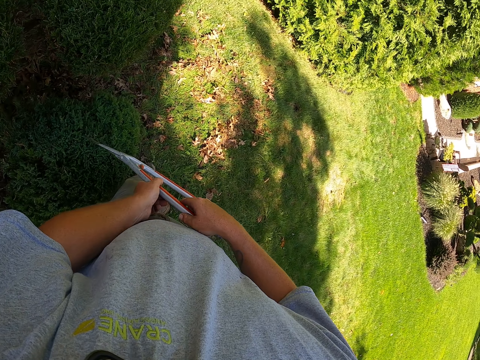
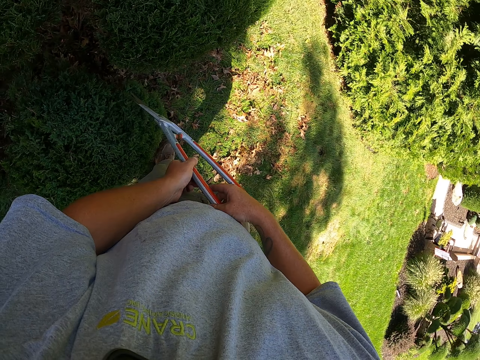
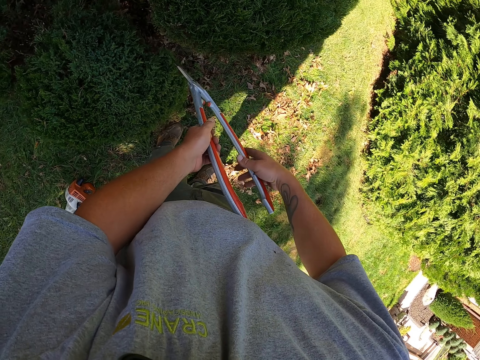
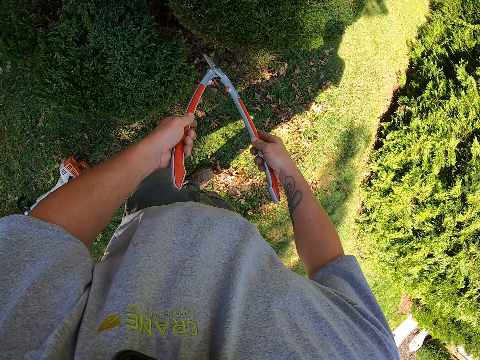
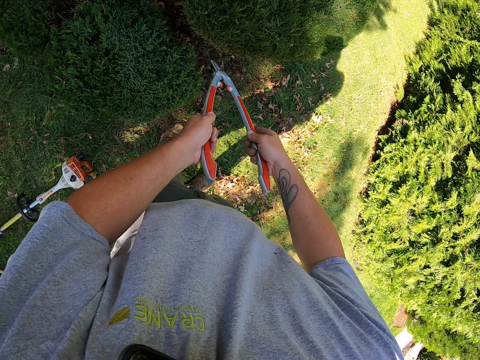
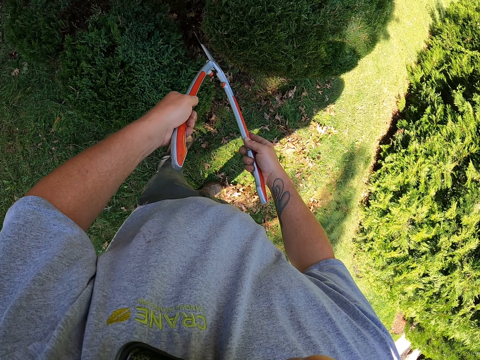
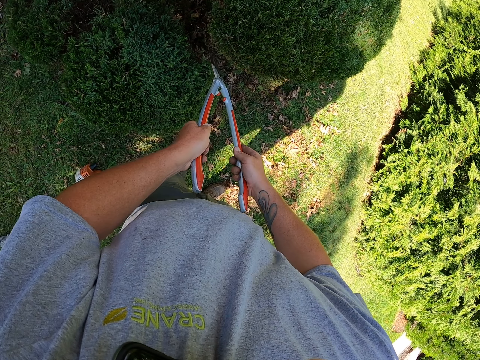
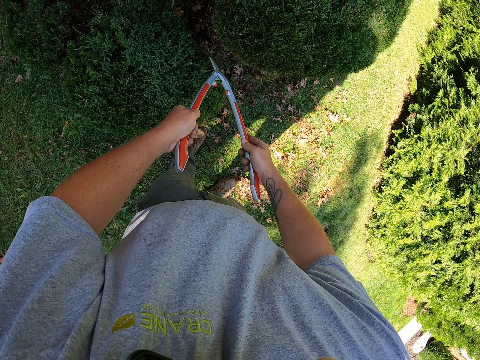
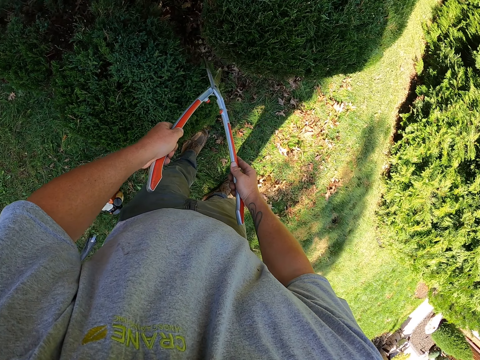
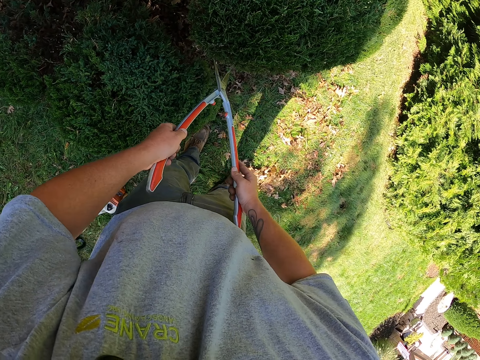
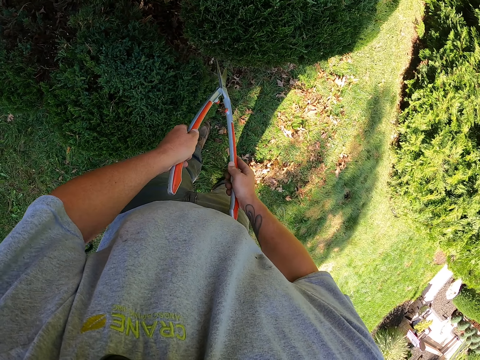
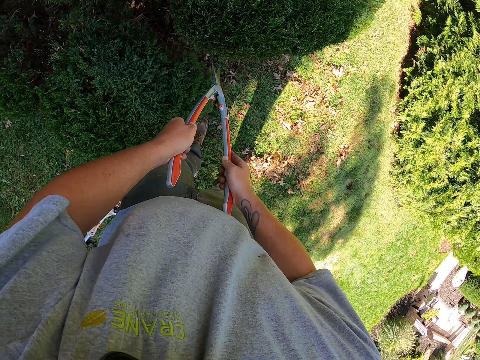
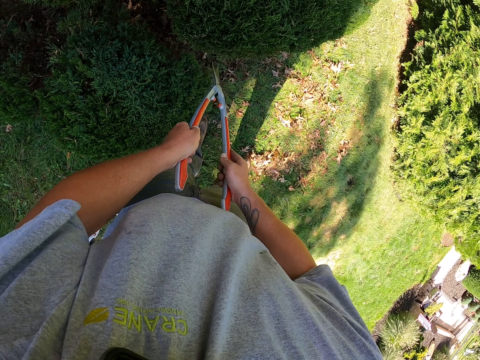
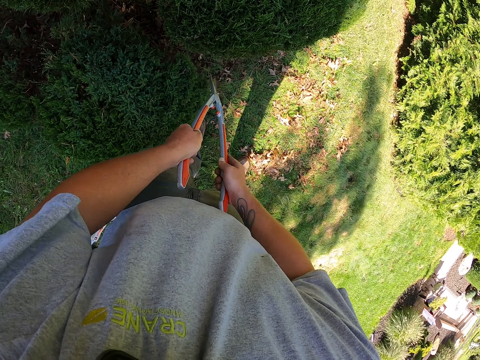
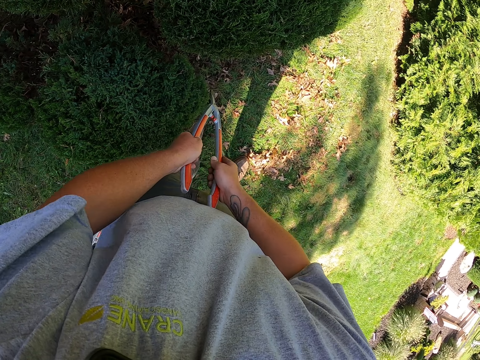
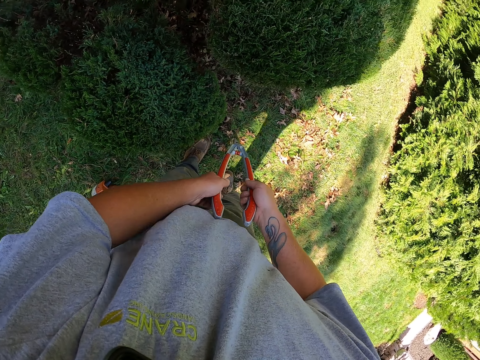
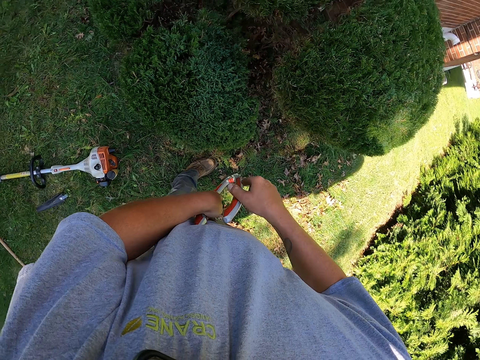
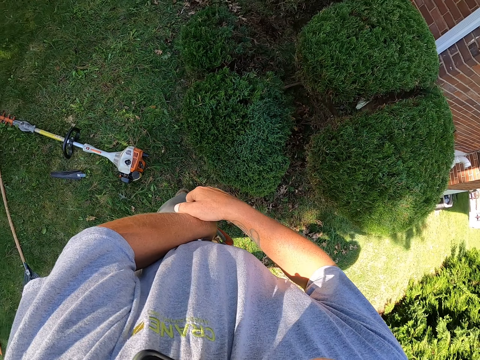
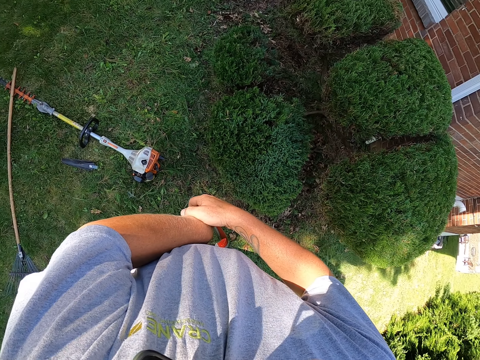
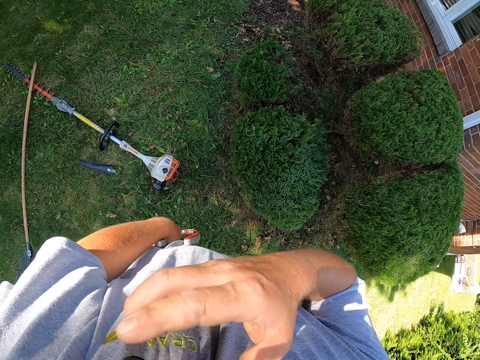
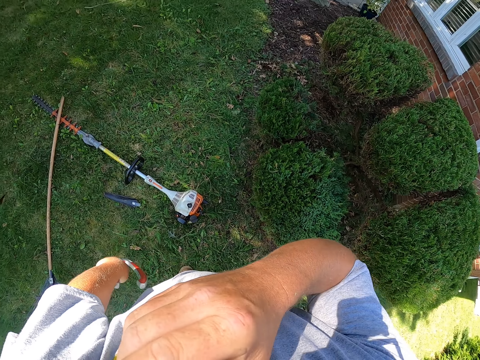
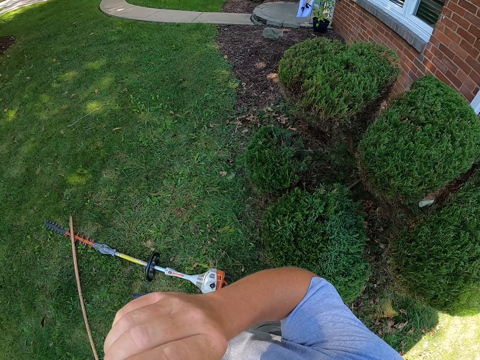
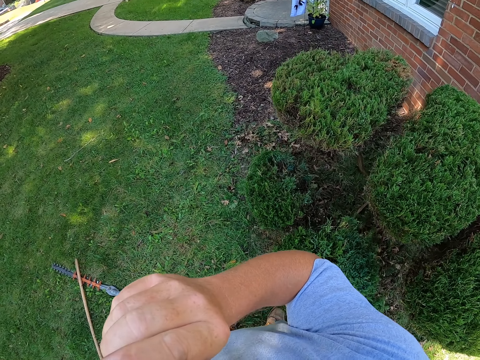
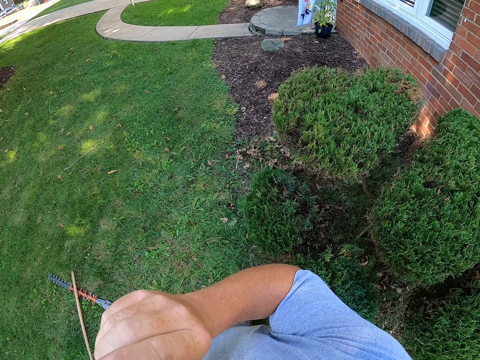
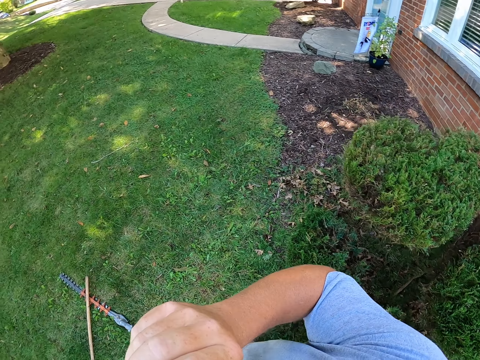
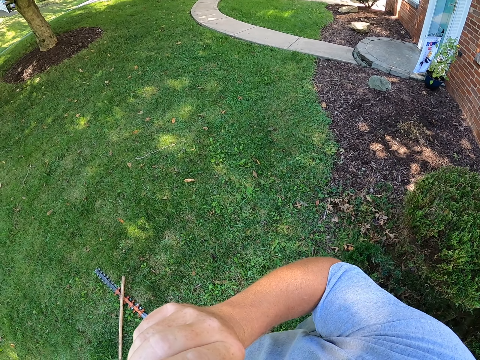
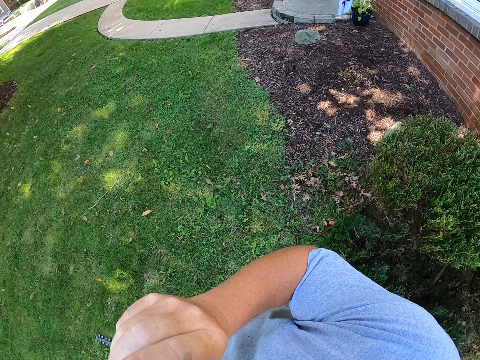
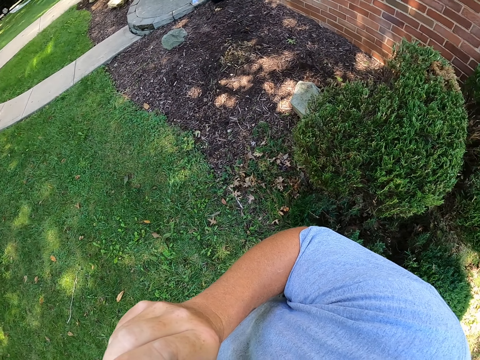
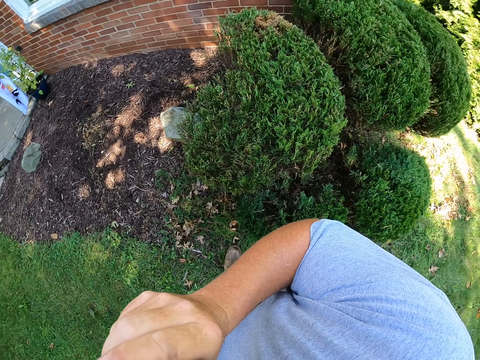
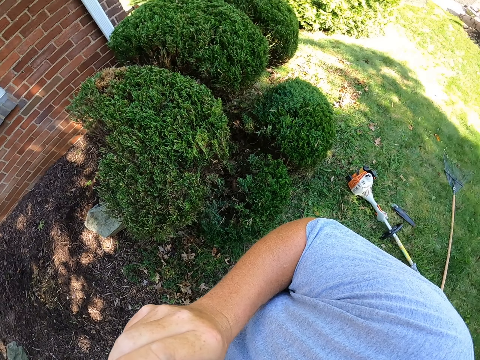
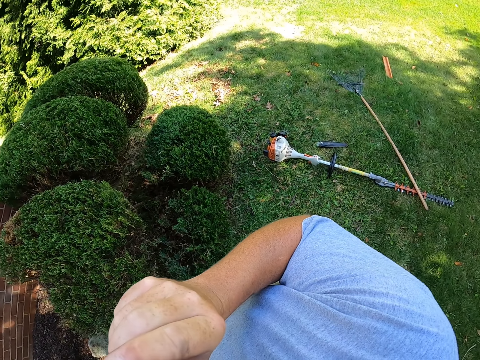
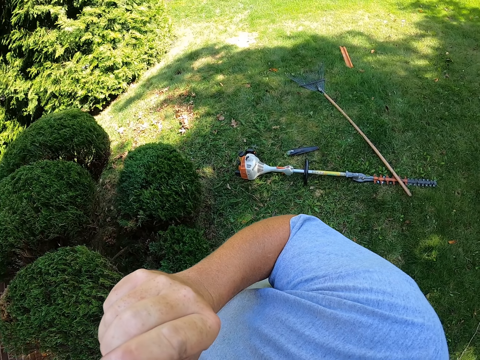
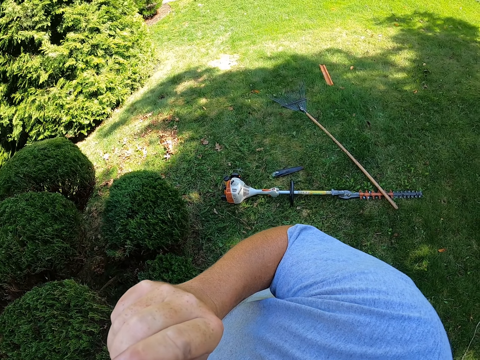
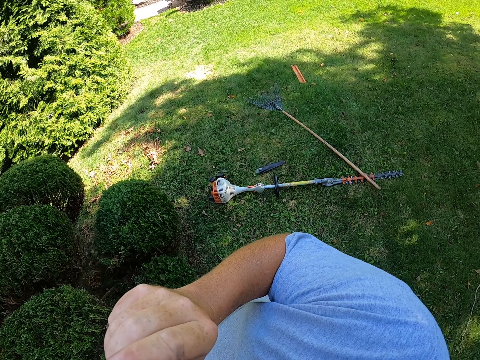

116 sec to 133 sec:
The camera wearer moves a step. They trim the shrubs with secateurs. They scratch their left hand. They hold the phone. They walk around the shrubs. They hold the phone with their right hand.

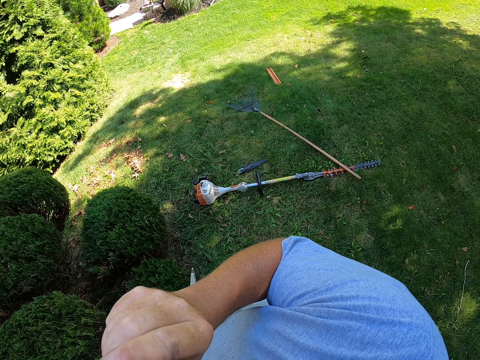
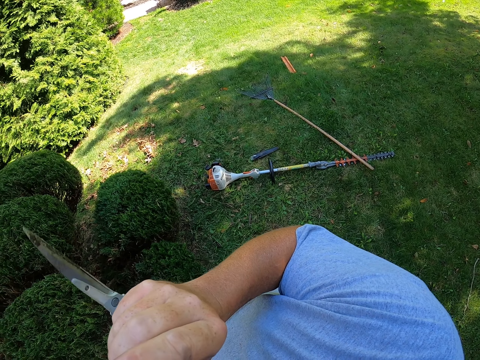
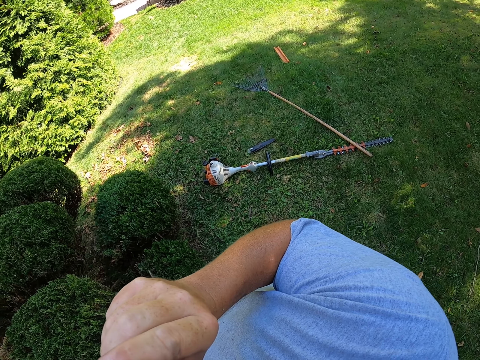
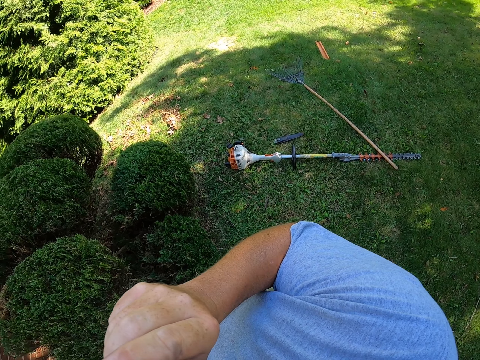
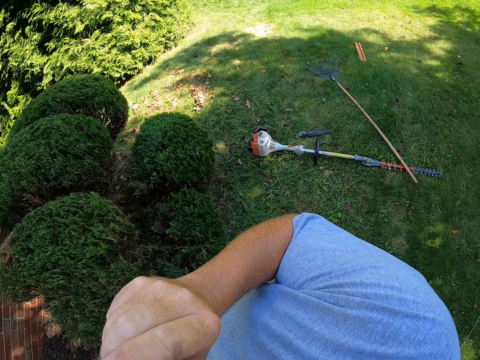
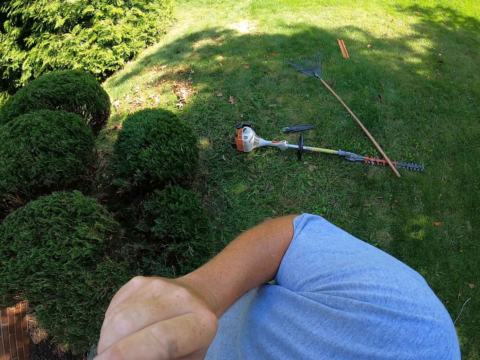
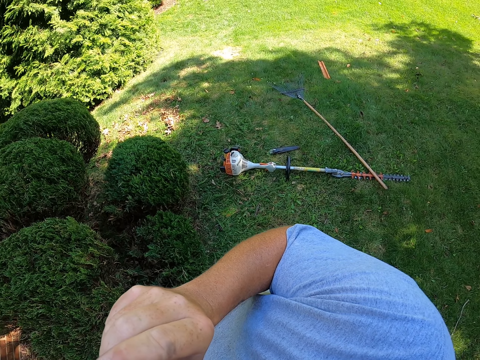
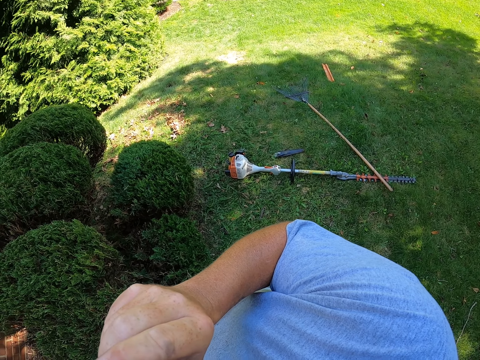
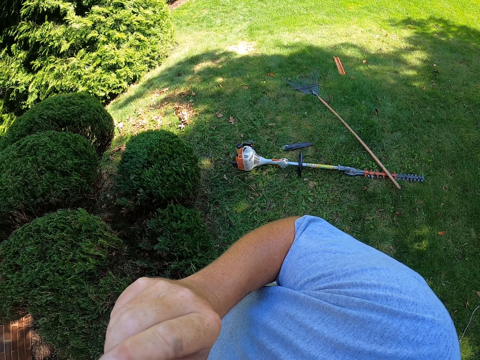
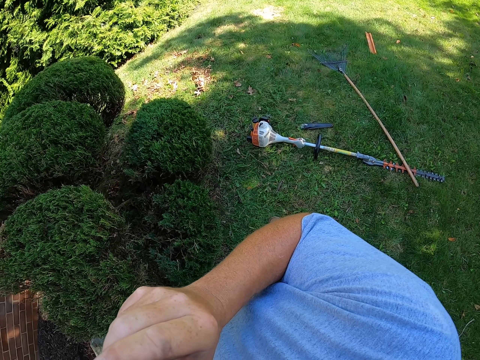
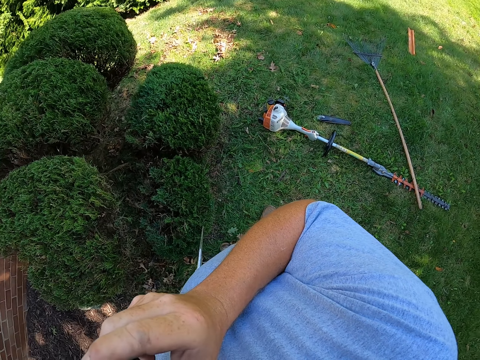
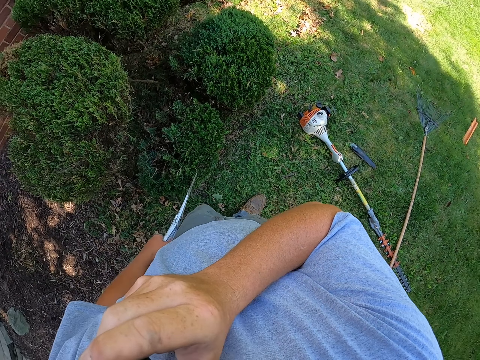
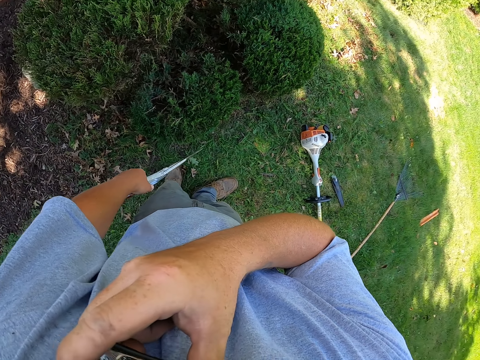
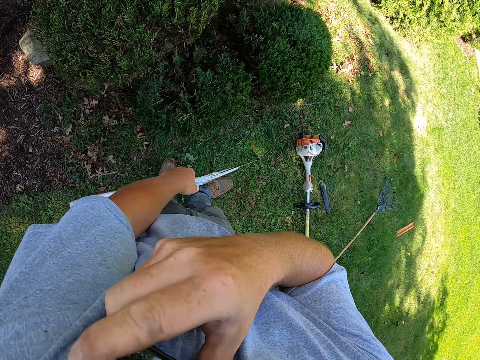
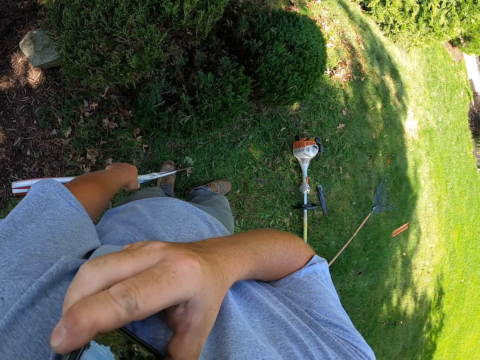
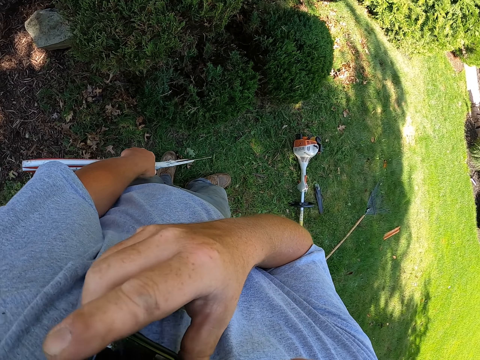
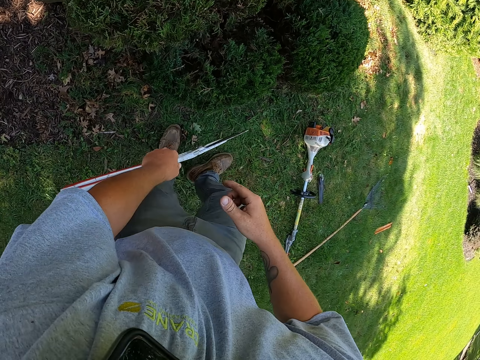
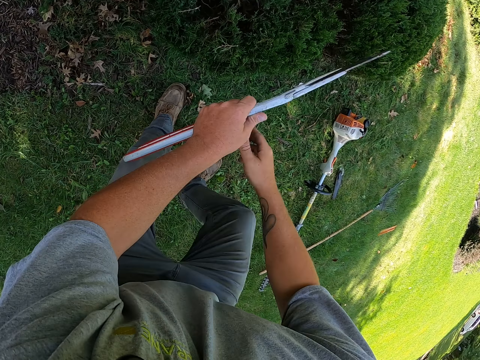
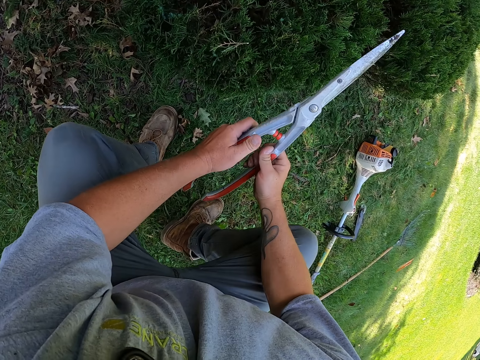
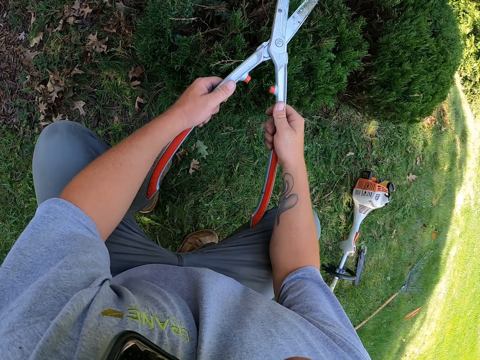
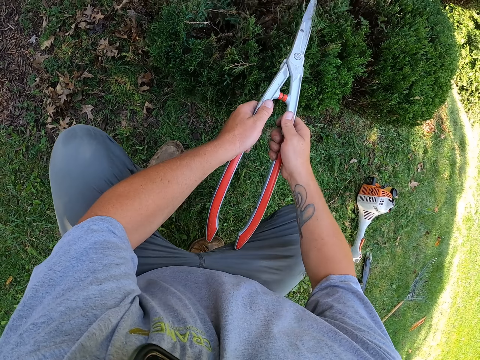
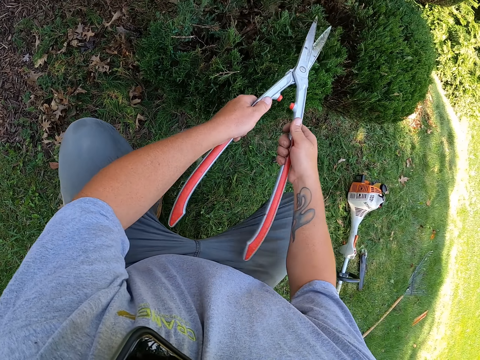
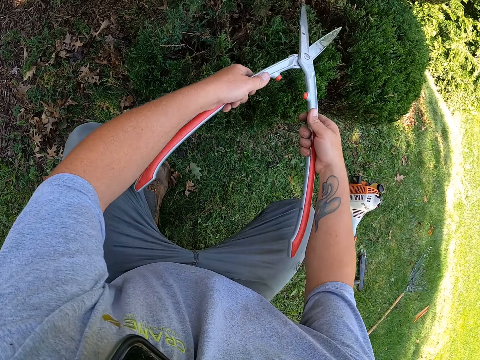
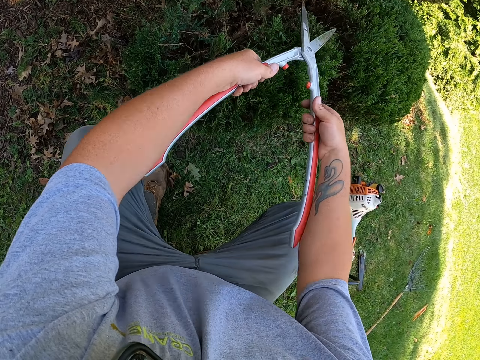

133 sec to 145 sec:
The camera wearer looks around the compound. He holds the phone with his left shoulder. He squats. He trims the shrubs with secateurs.
